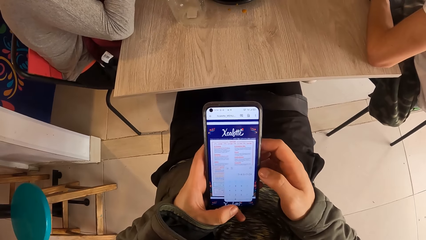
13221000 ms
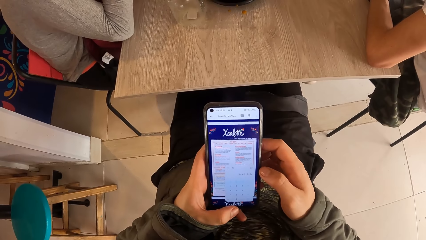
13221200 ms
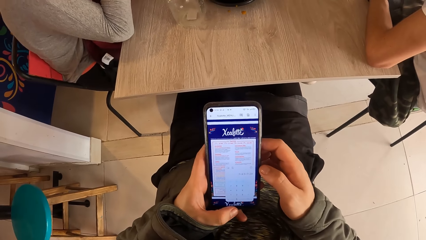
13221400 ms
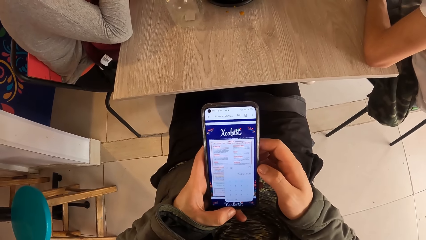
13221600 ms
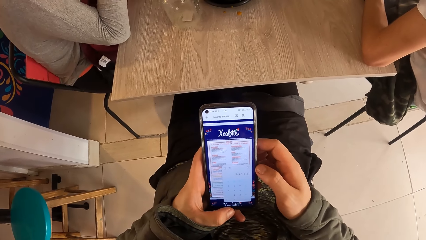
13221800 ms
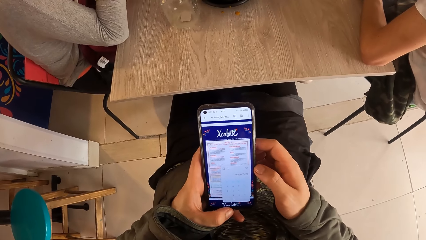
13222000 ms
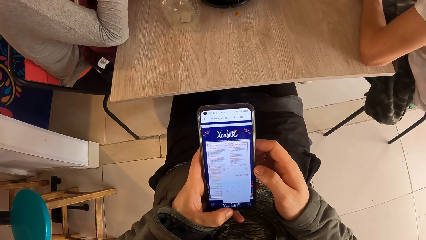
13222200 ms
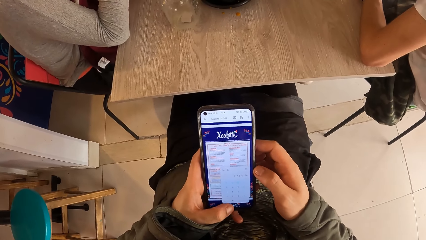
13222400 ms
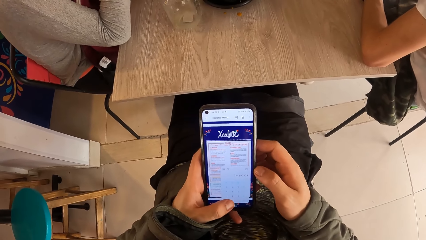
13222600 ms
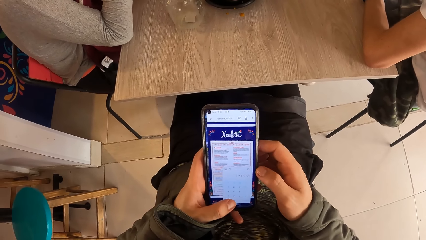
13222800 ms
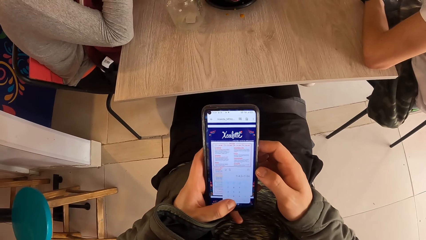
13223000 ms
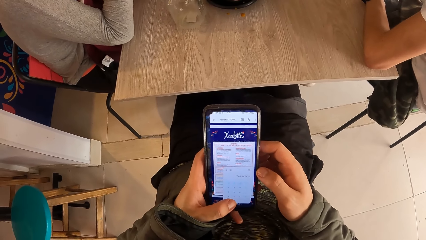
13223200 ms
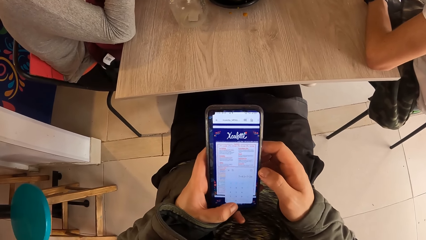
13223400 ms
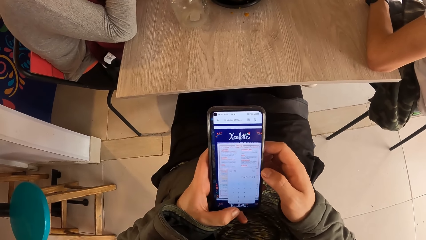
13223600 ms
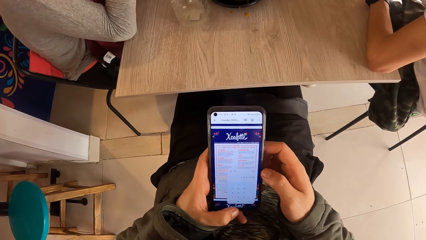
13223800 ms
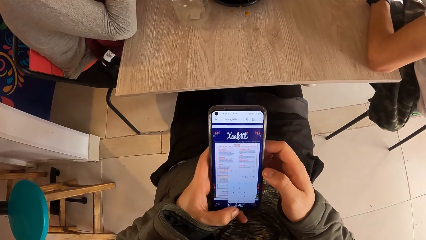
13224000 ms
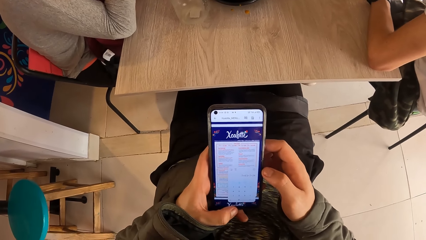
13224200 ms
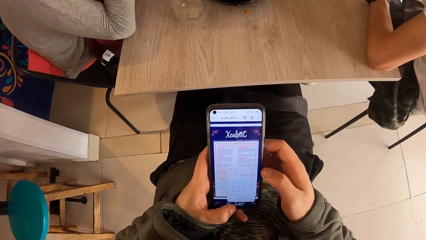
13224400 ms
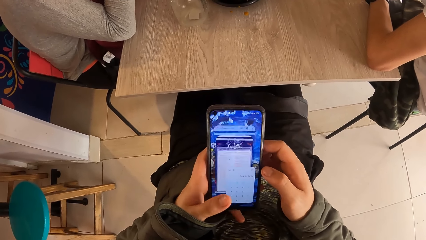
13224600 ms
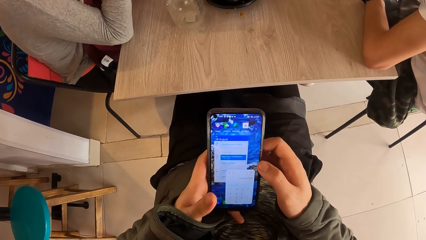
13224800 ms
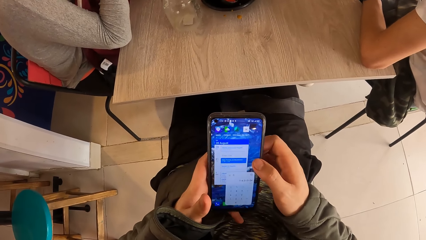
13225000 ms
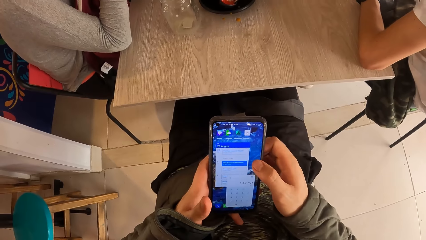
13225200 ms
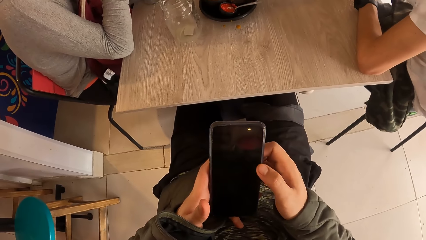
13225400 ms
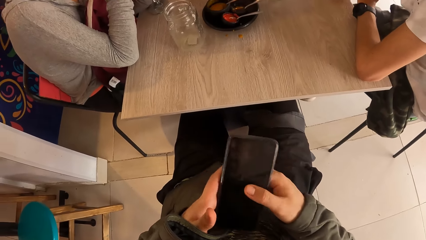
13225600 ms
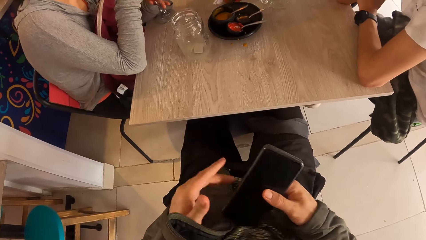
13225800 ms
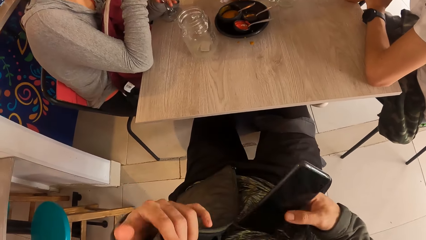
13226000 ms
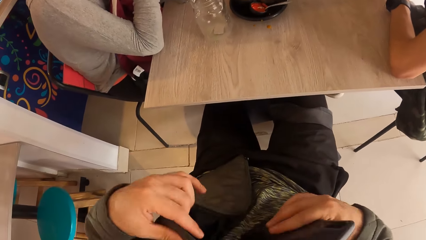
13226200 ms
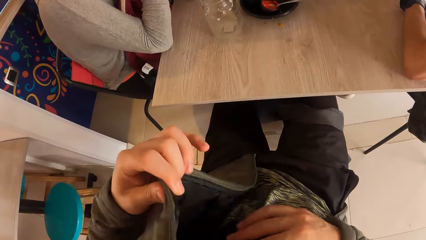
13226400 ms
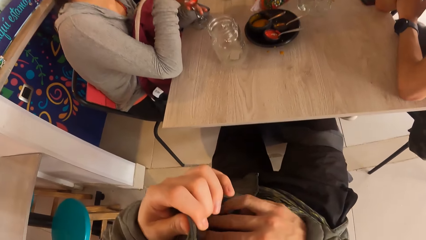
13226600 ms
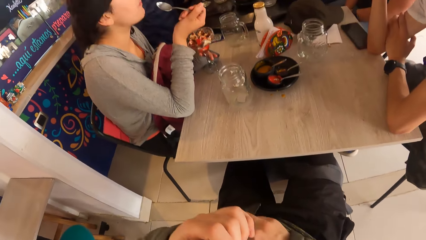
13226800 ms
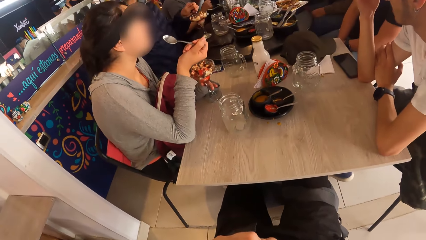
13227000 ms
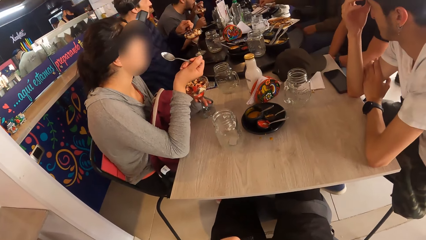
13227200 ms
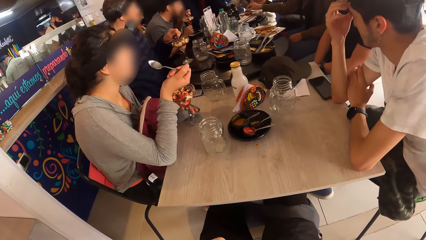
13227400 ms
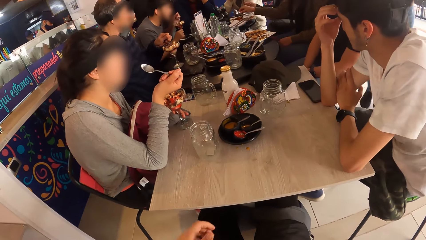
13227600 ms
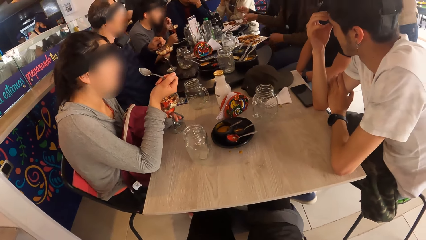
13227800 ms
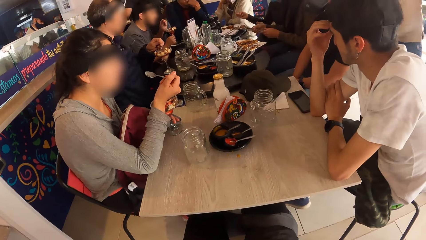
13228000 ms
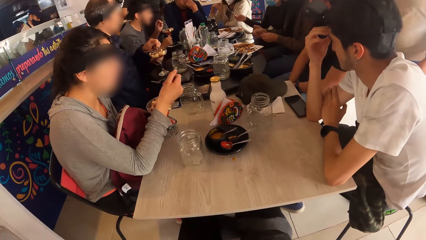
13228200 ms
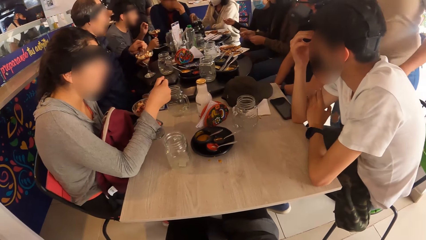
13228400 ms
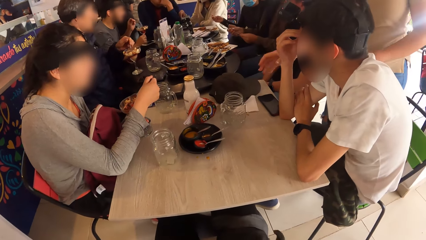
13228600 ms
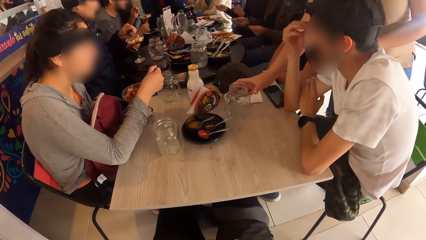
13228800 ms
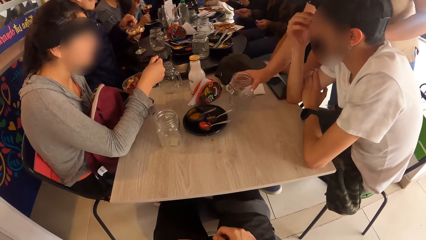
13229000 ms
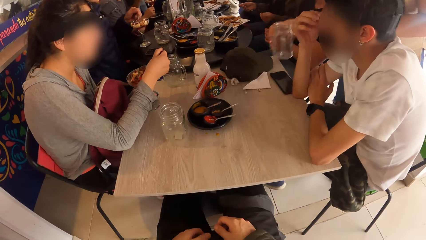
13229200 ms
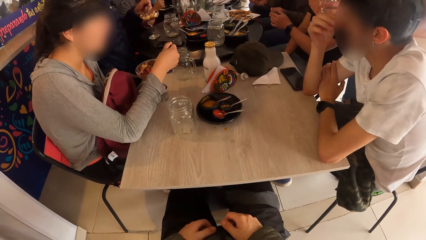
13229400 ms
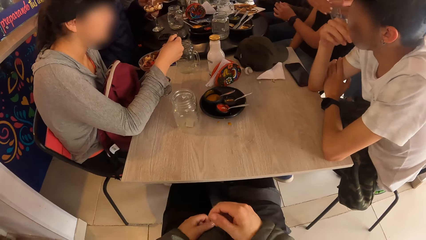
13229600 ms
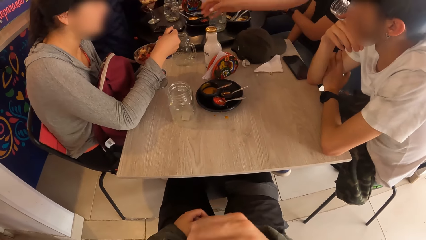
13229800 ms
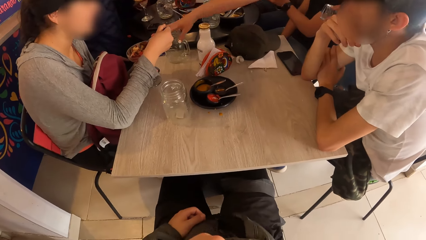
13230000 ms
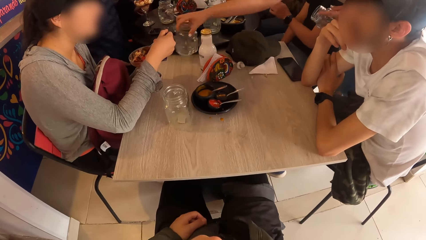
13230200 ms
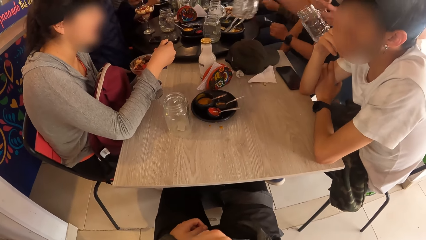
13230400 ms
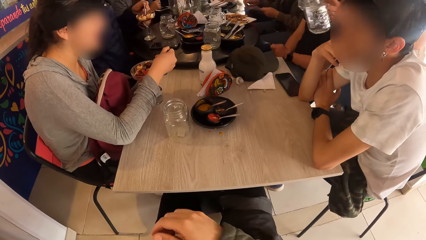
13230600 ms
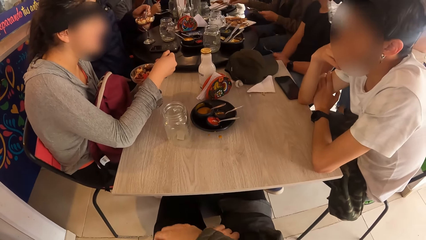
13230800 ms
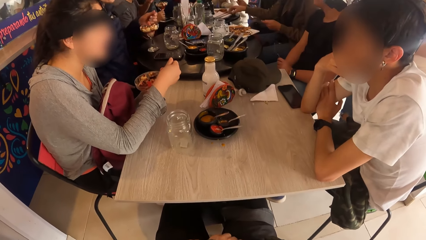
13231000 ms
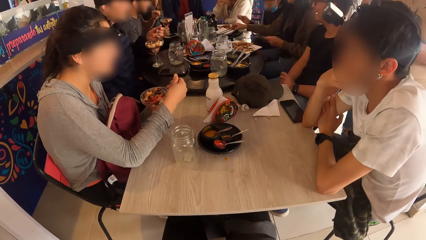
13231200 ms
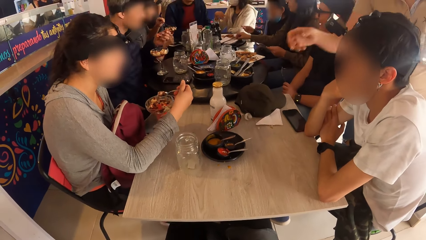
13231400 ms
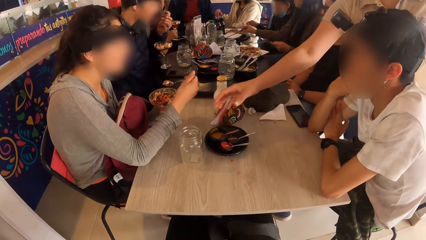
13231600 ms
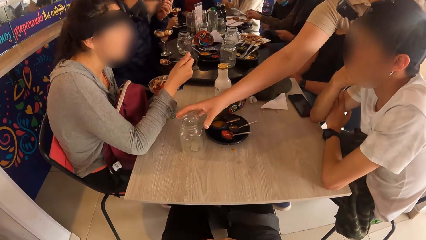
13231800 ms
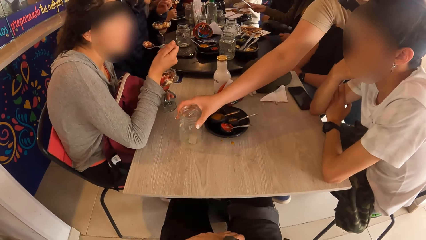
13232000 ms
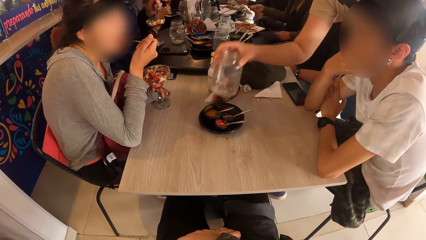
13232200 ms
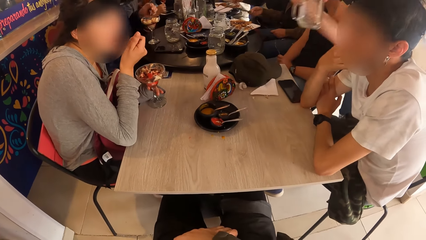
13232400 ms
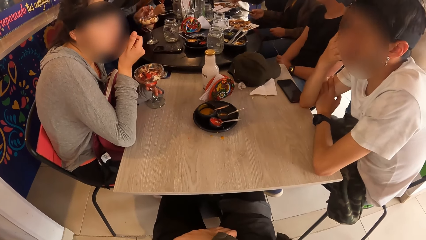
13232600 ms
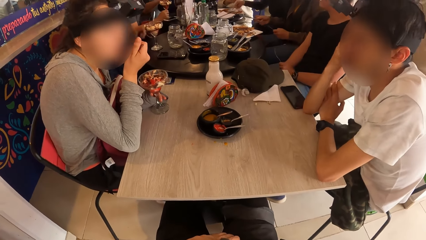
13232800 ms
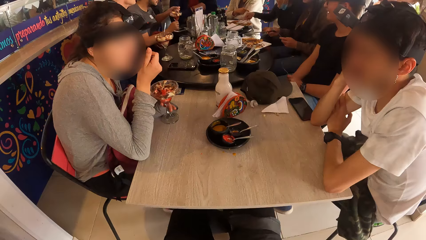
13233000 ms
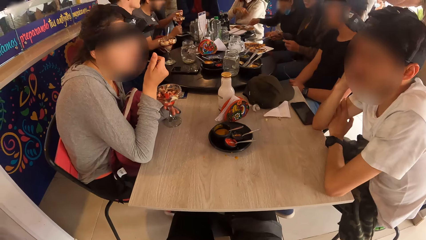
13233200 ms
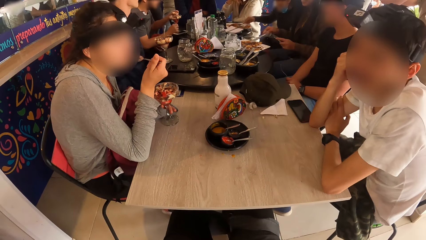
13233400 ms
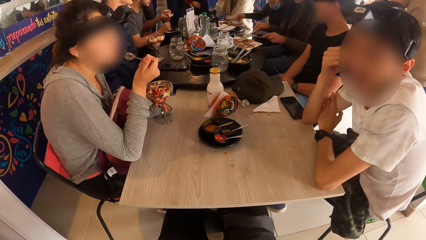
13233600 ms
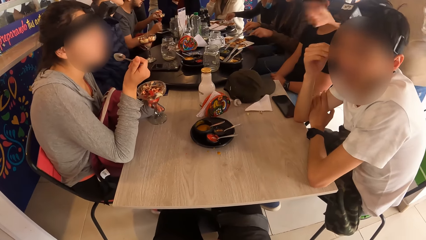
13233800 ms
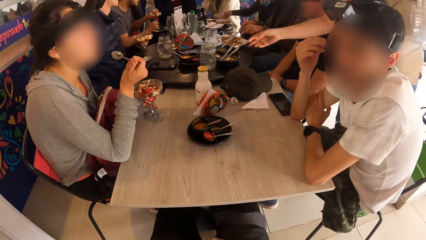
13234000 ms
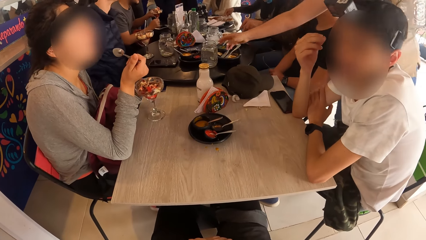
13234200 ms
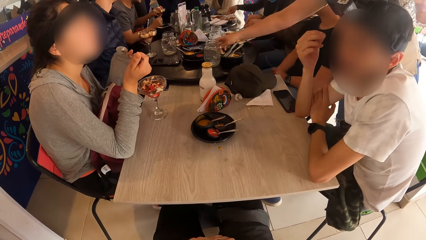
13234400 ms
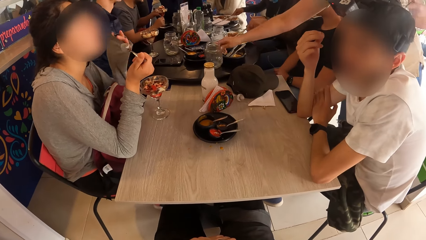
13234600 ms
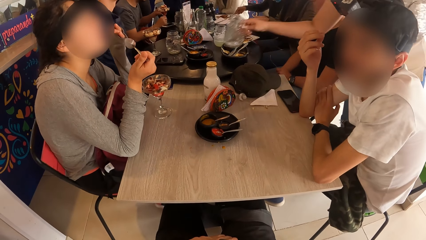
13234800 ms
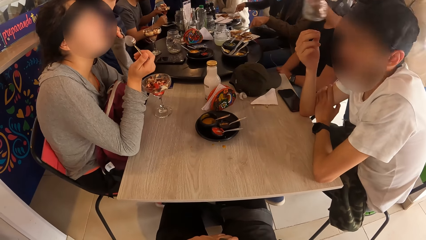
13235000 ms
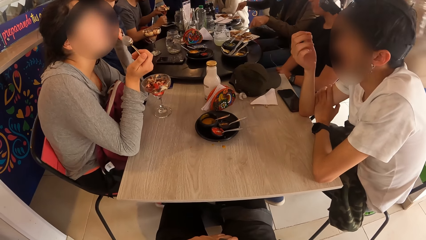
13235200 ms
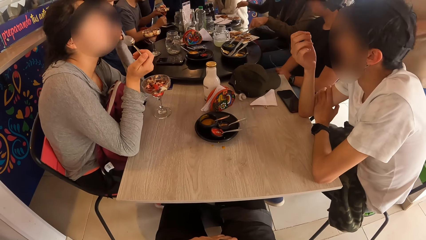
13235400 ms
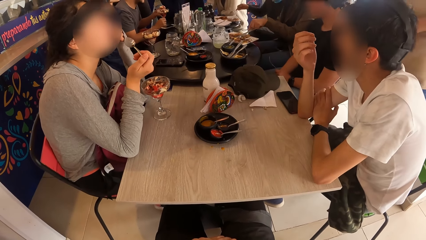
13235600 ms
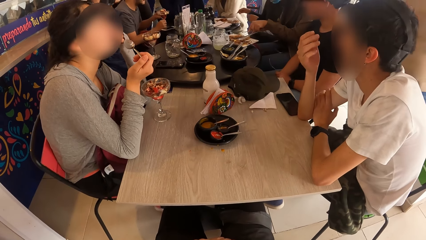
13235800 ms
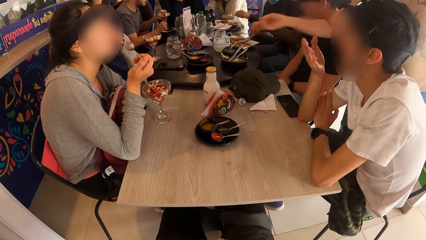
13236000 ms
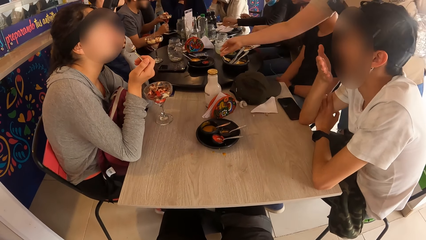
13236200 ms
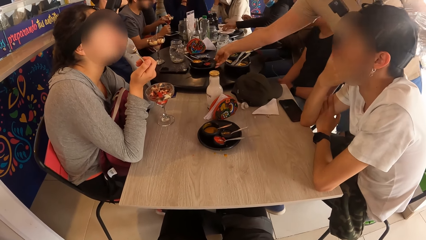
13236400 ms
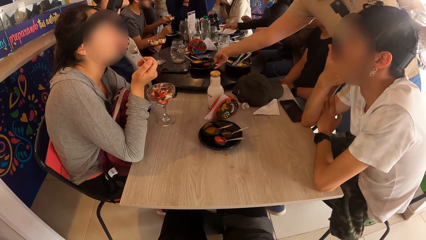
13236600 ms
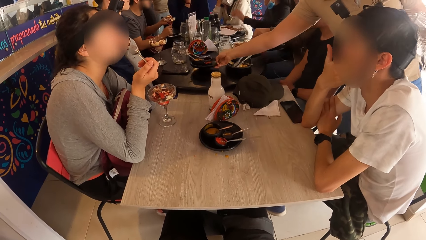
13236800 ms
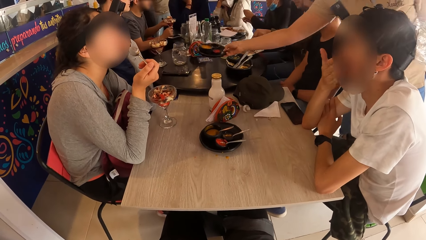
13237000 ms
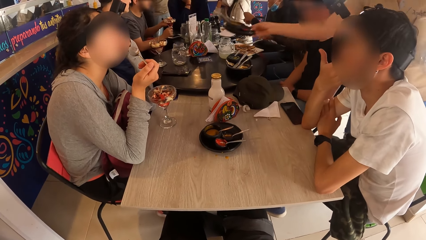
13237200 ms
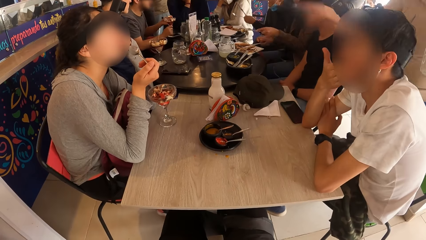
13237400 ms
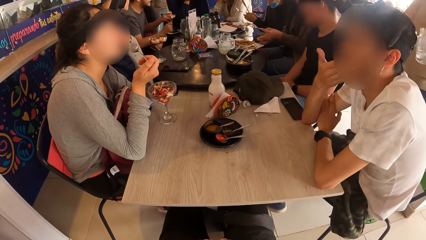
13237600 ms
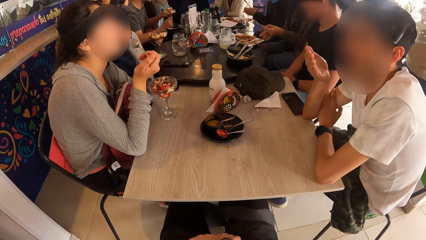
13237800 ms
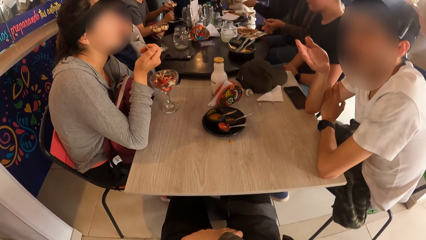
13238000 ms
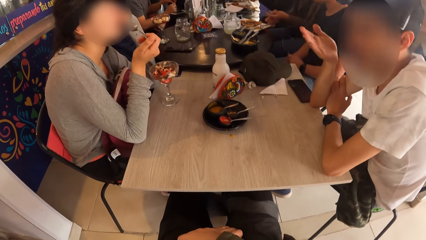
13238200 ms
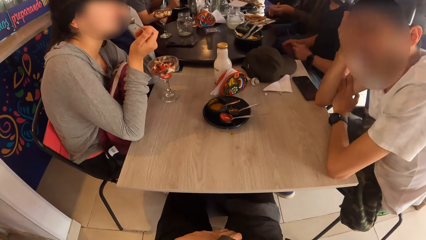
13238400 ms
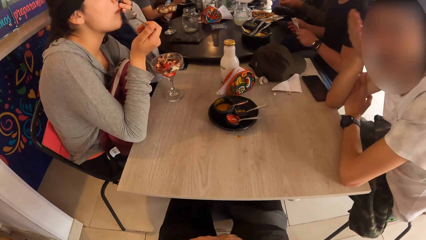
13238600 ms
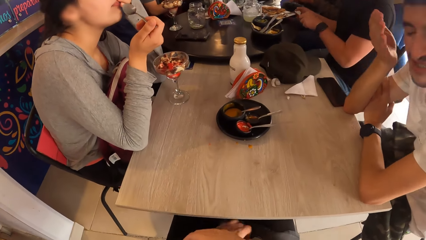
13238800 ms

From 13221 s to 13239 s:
A lady moves her hand on a table. The camera wearer operates a mobile phone. He opens the jacket with his left hand and puts the phone in the jacket pocket with his right hand. A woman picks up a fork with her right hand from the table. The camera wearer looks around a room. The woman passes the fork to her left hand. A waiter picks up a cup with her right hand from the table and passes the cup to her left hand. A man takes the fork from the woman with his left hand. The camera wearer touches his chin with his right hand. The waiter picks up the cup with her right hand from the table and passes the cup to her left hand. Another man scoops some ice-cream with the spoon in his left hand. Another woman scoops some ice-cream with the spoon in her right hand. The first woman picks up a knife with her right hand from the table. The second man eats some ice-cream with the spoon in his left hand. The waiter picks up the cup with her right hand from the table. The second woman eats some ice-cream with the spoon in her right hand. The waiter passes the cup to her left hand. The second man drops the spoon in the ice-cream cup with his left hand. Another man scoops some ice-cream with the spoon in his left hand. Another woman puts her right hand on her chin. Another man puts his right hand on his chin. The waiter picks up the cup with her right hand from the table. A man interacts with the camera wearer. The second woman touches her face with her left hand. The waiter picks up a plate with her right hand from the table. Another woman picks up a knife with her right hand from the table. The man who interacts with the camera wearer holds his chin. Another man taps his face with his right hand.
